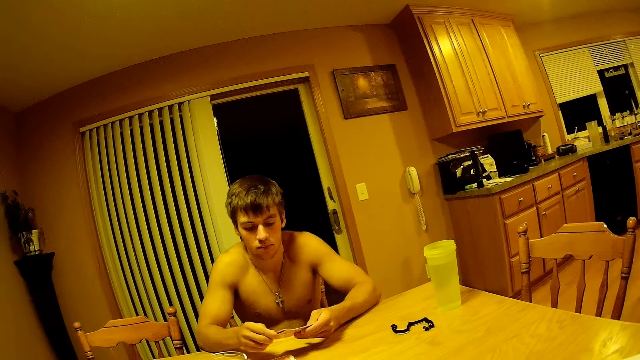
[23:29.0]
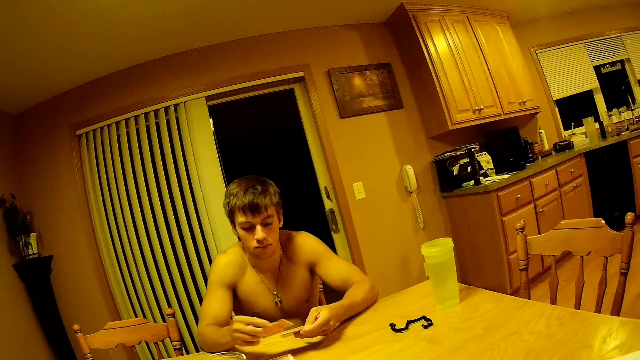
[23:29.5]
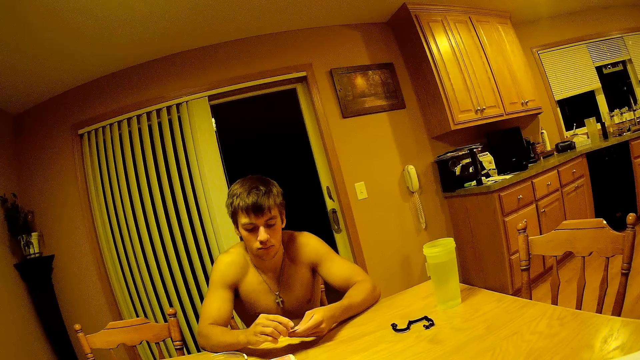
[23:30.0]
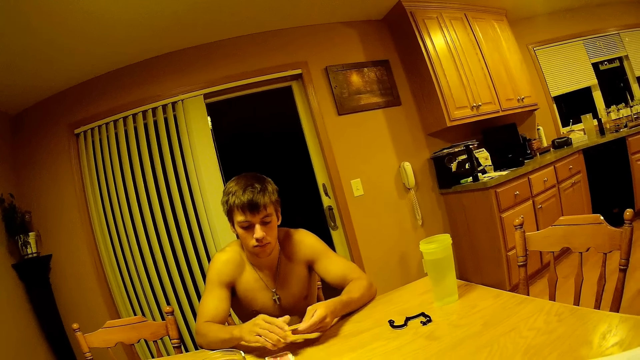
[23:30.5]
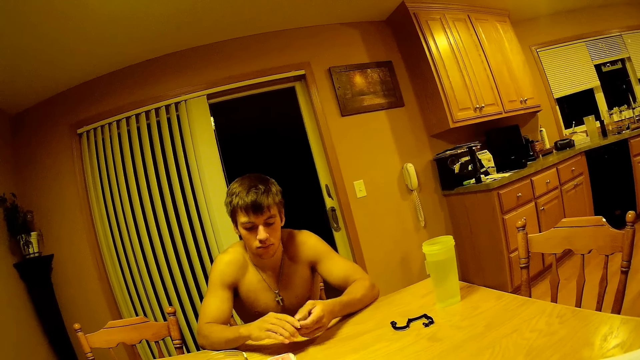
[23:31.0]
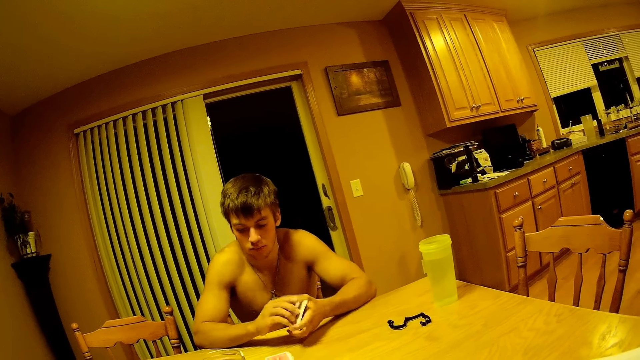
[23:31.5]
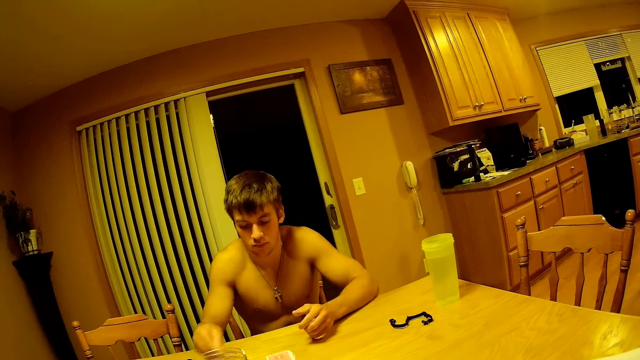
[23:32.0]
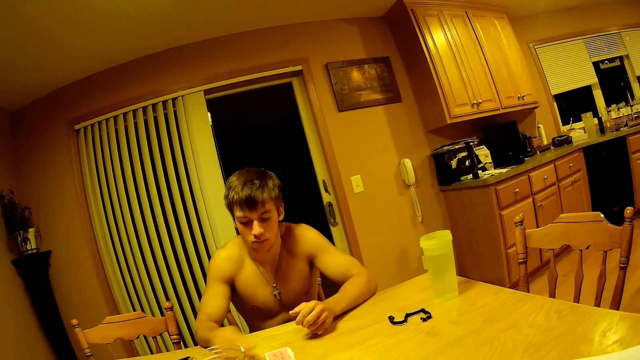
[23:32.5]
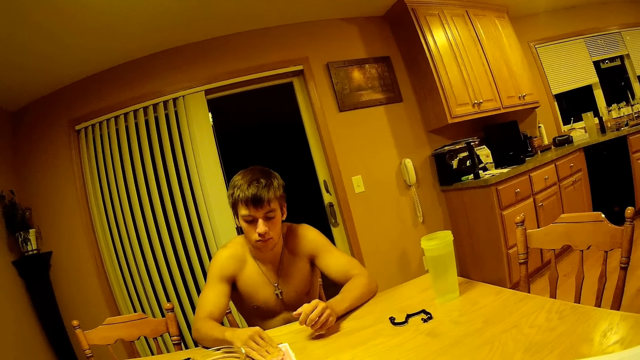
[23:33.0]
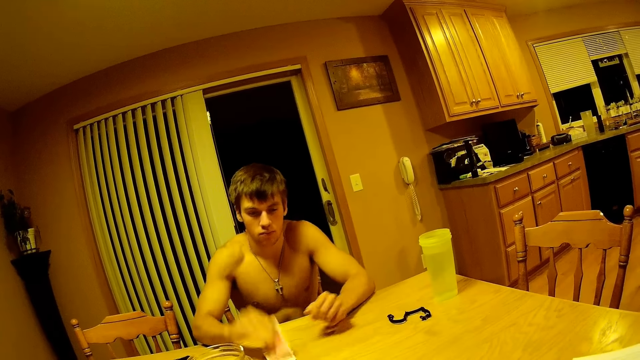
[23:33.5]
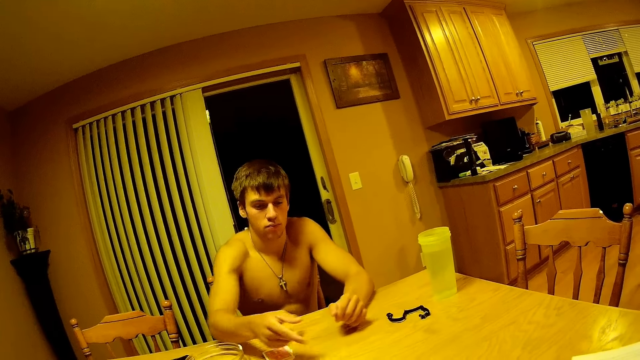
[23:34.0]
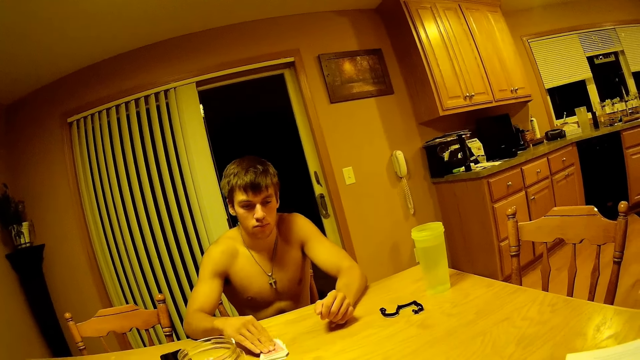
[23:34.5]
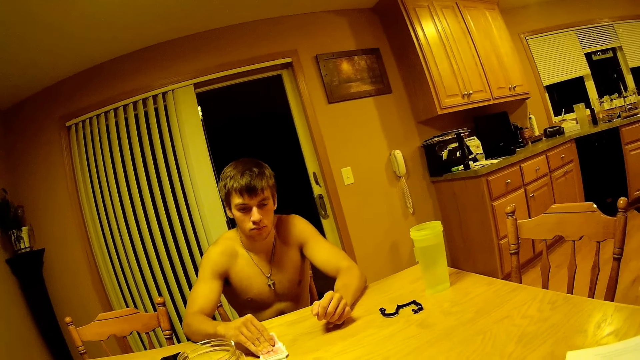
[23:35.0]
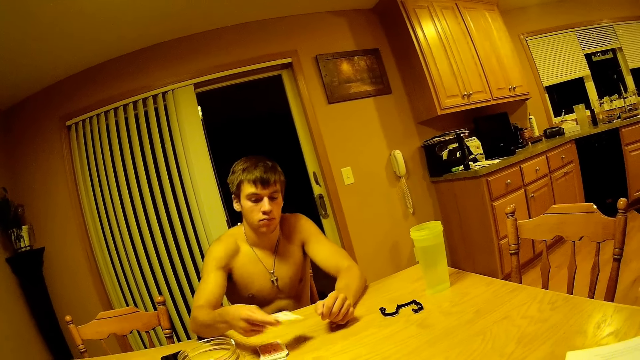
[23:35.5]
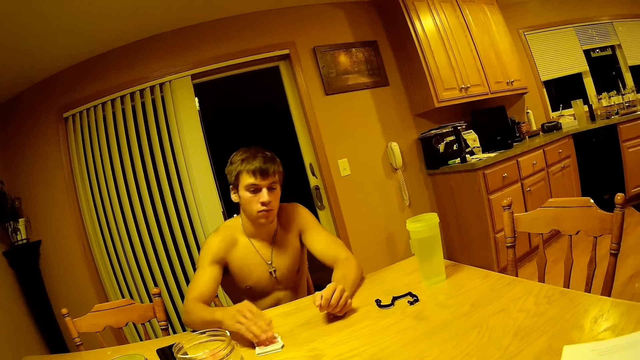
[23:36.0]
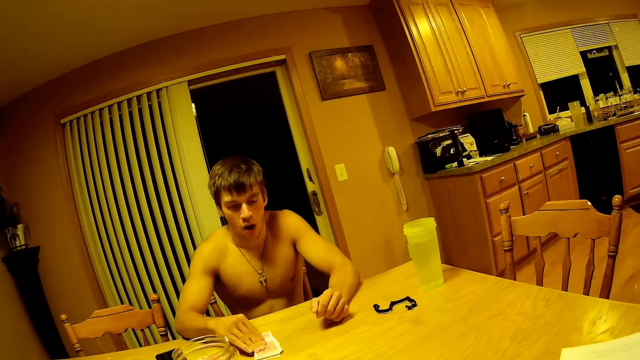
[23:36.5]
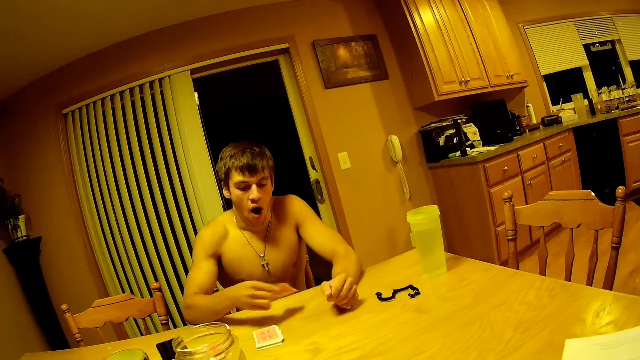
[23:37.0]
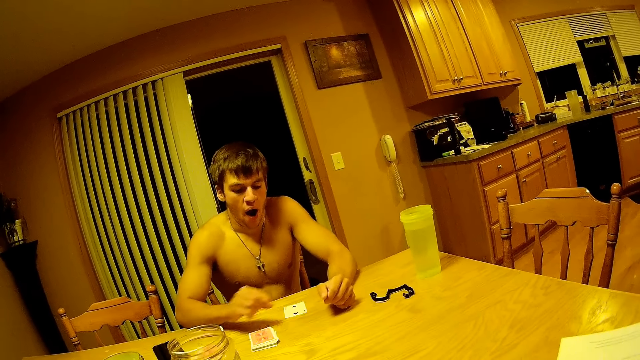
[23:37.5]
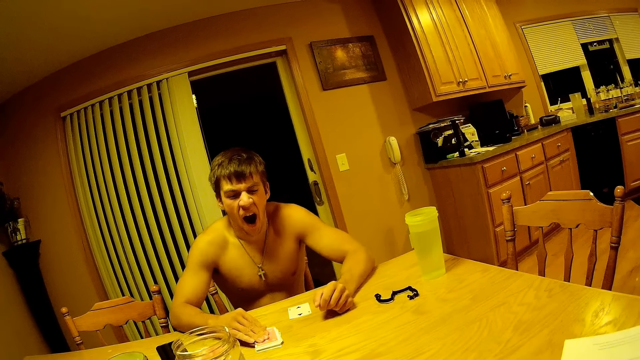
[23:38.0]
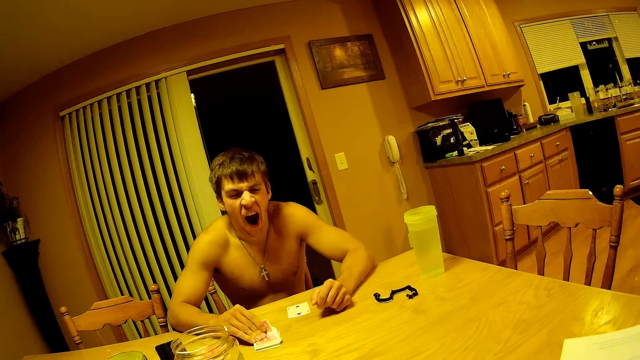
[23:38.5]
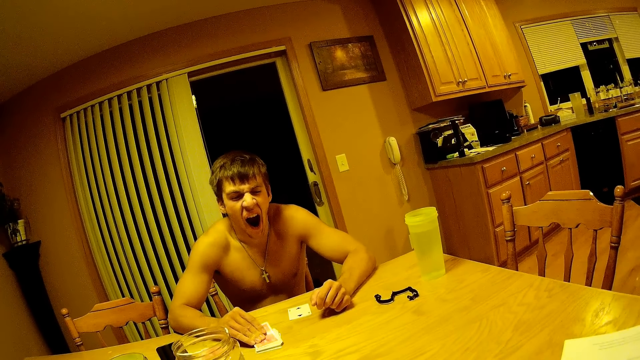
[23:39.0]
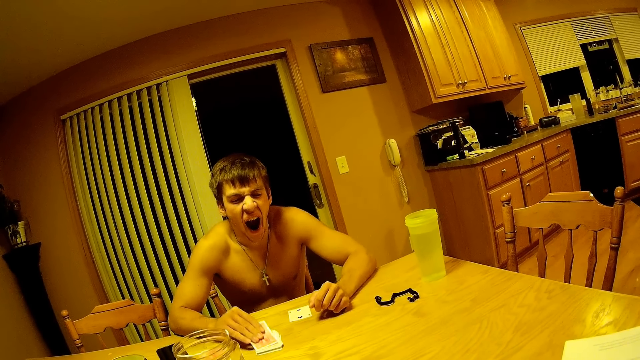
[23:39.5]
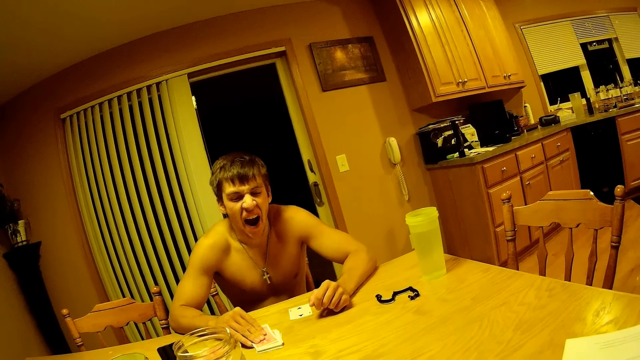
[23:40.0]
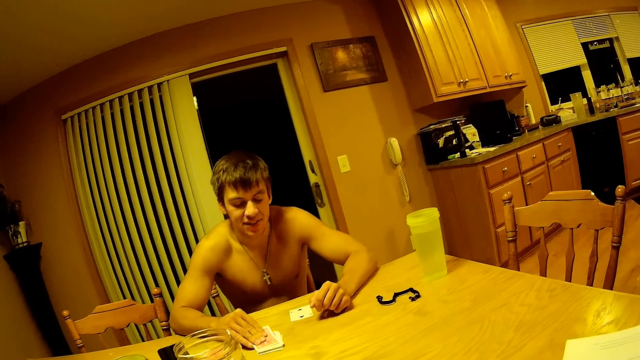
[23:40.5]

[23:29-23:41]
A man changes the cards in his hand. The man puts down the play card, throws the card at the camera wearer, takes the play card, throws the card at the camera wearer, takes the play card and puts down the play card. The man yawns.

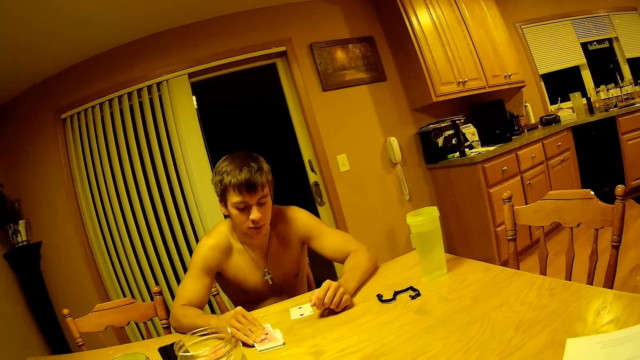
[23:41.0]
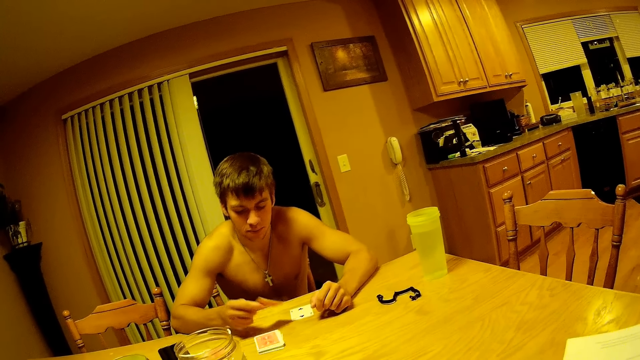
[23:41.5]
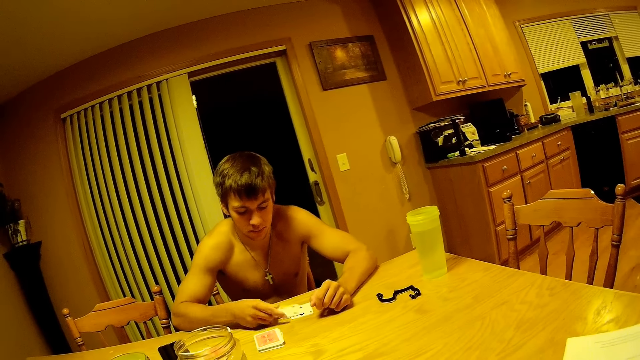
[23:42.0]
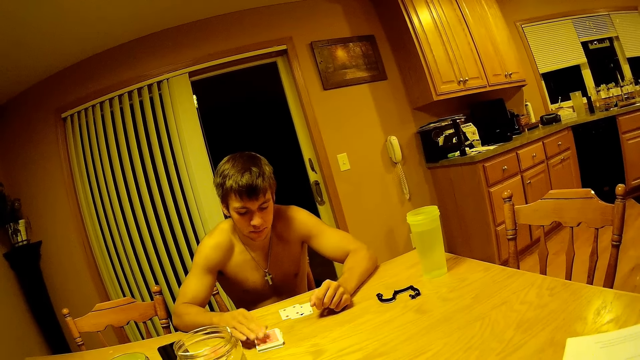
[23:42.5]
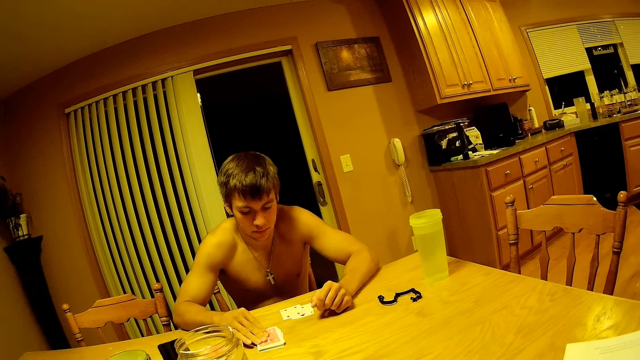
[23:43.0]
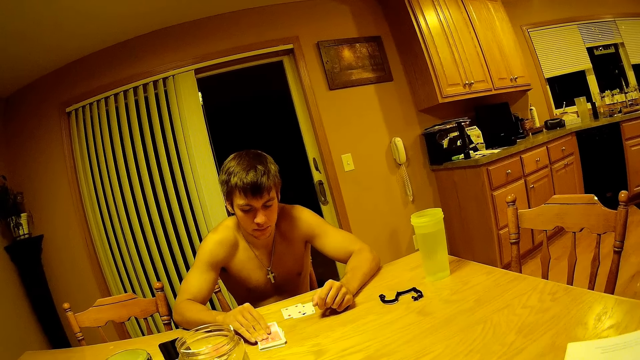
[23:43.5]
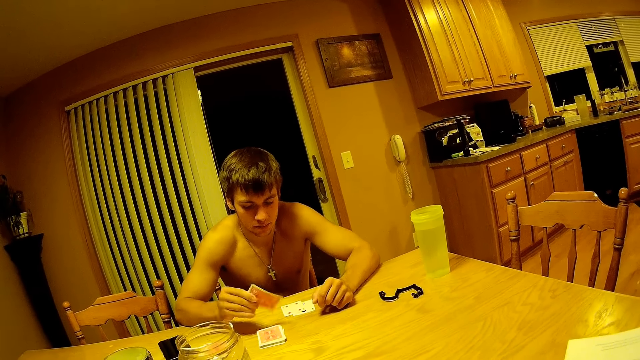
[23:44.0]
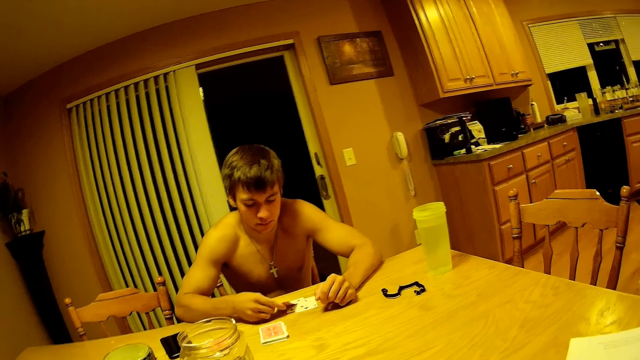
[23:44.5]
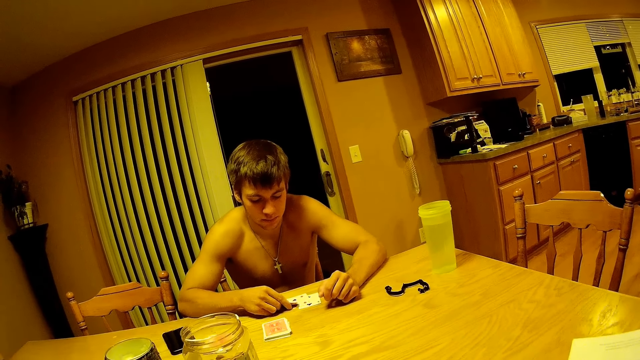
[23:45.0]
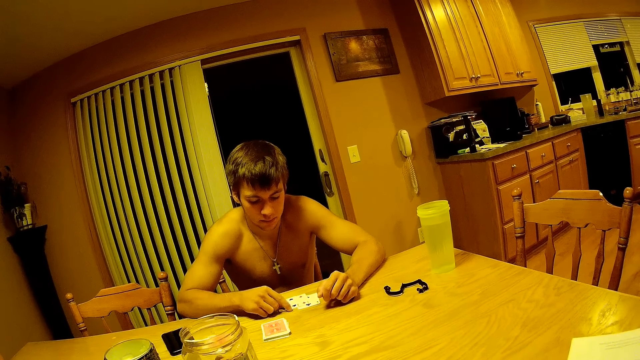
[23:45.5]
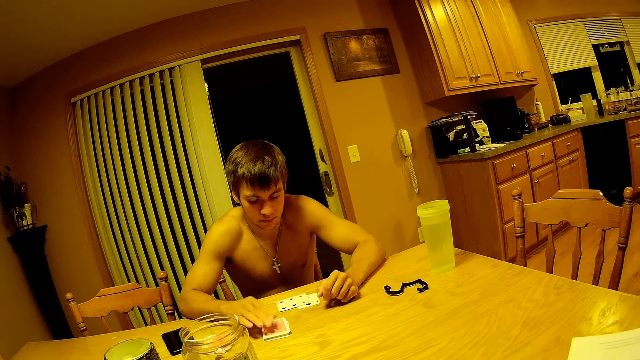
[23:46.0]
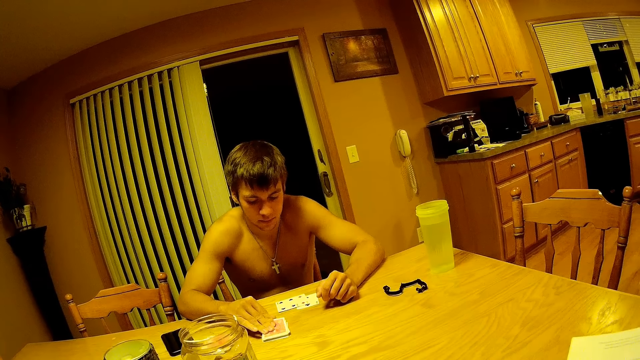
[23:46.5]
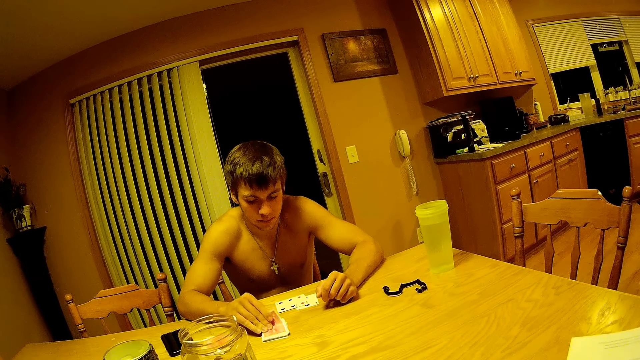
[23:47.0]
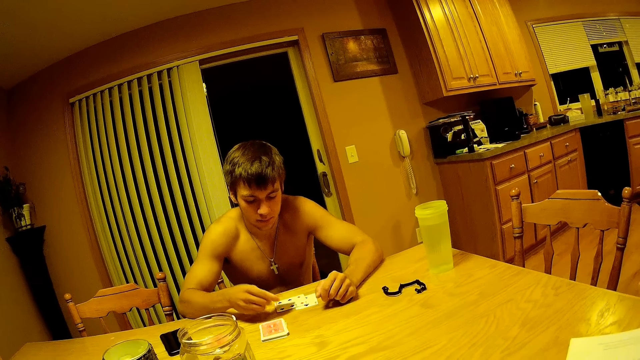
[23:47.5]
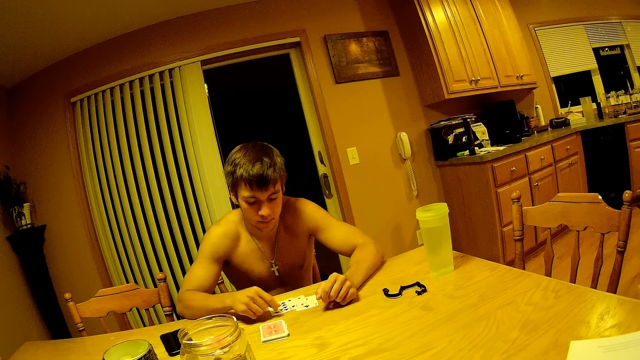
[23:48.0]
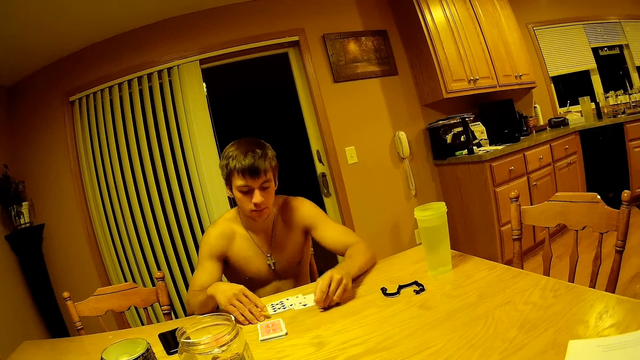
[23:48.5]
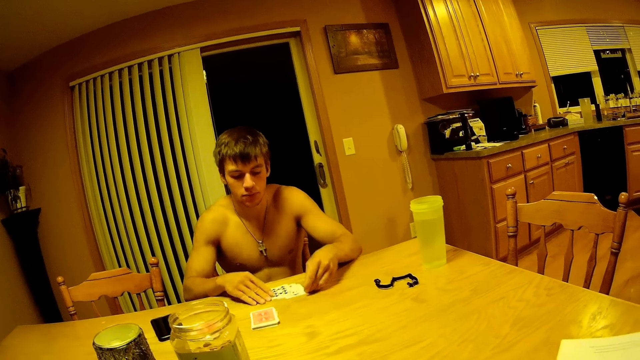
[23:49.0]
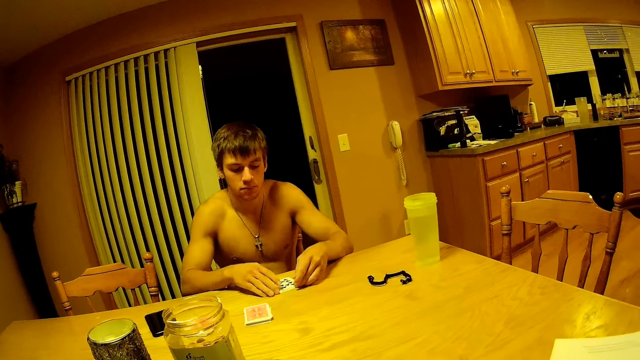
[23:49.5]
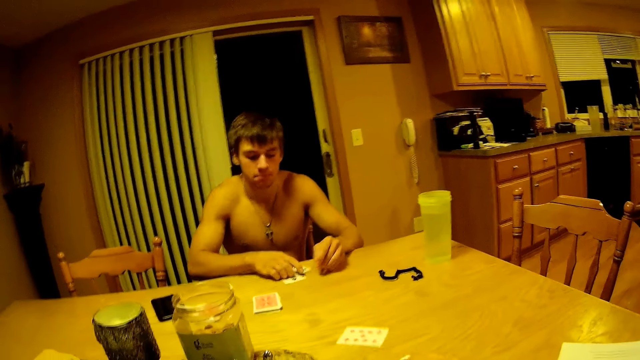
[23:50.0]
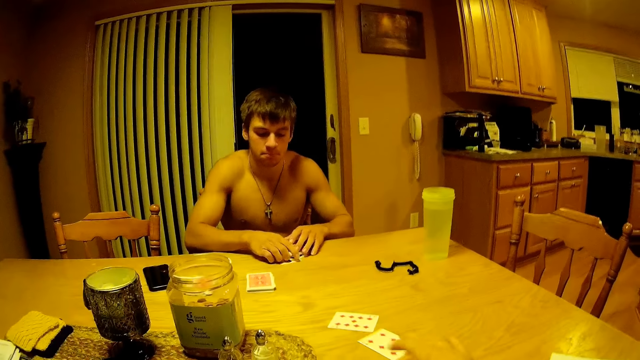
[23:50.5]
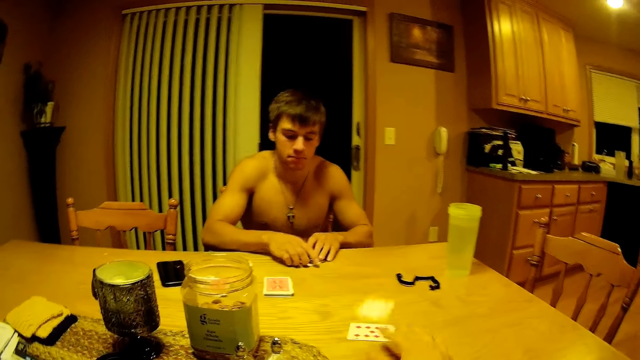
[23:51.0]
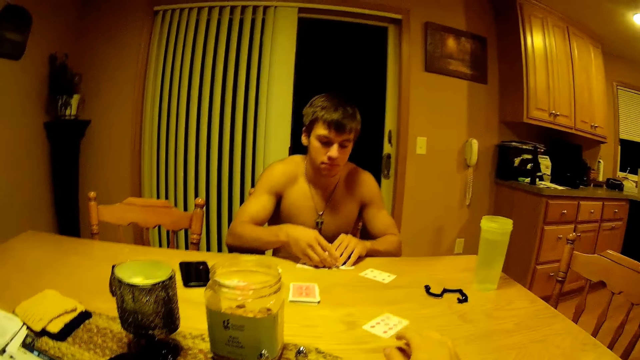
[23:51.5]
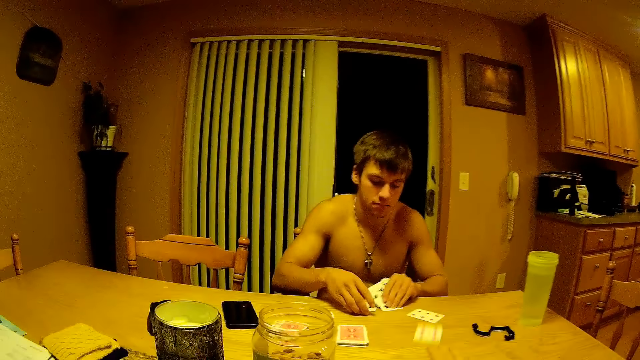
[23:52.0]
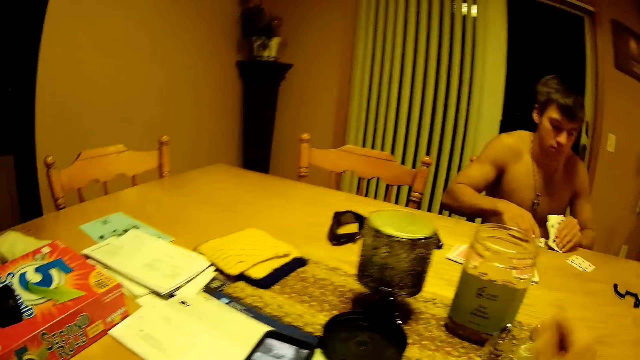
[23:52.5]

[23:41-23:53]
A man takes the play card, puts down the play card, takes the play card, puts down the play card, takes the play card, puts down the play card and puts the cards together. The camera wearer moves a diamond card on the table. He moves another card on the table, flicks a card towards his male companion and flicks another card towards his male companion.
